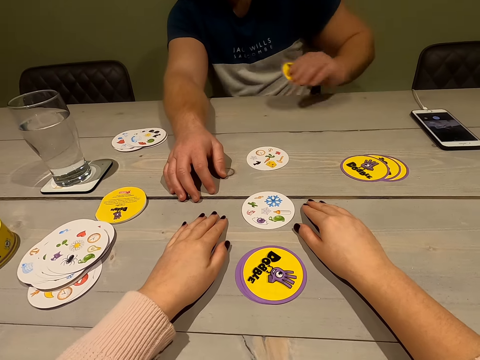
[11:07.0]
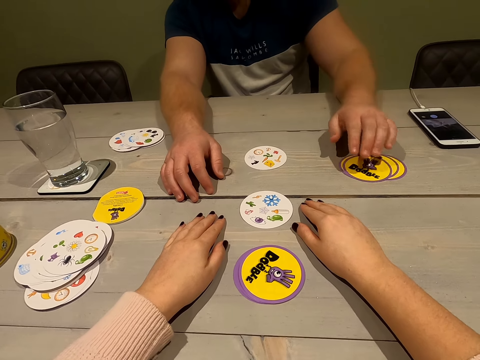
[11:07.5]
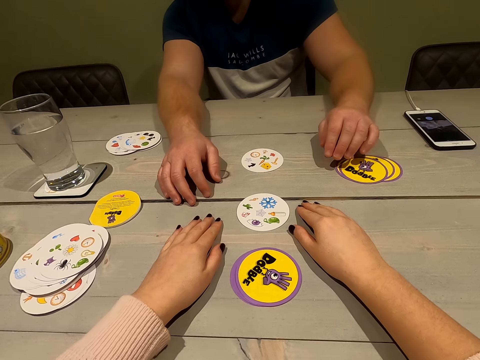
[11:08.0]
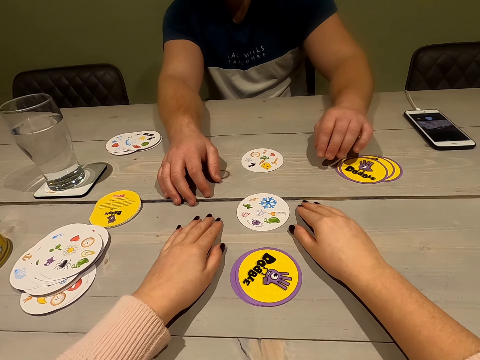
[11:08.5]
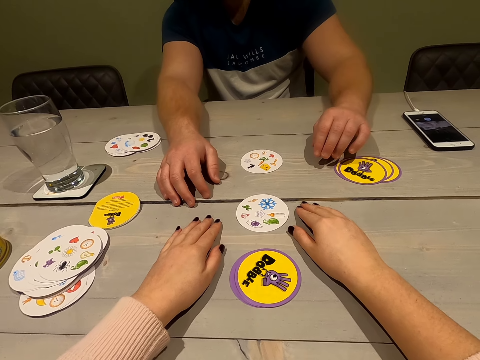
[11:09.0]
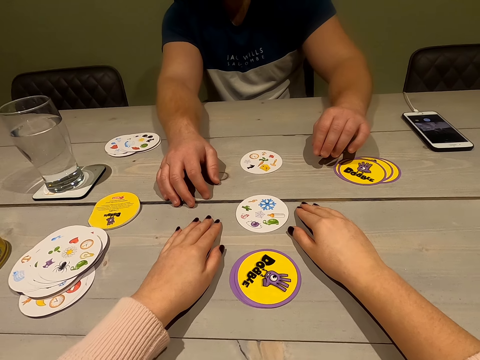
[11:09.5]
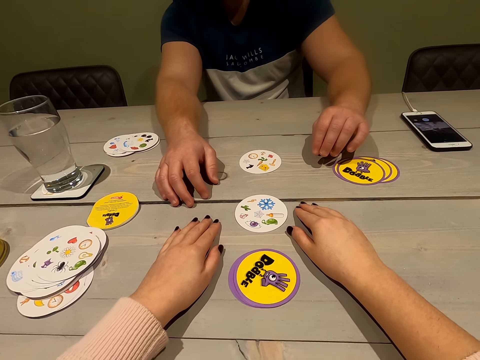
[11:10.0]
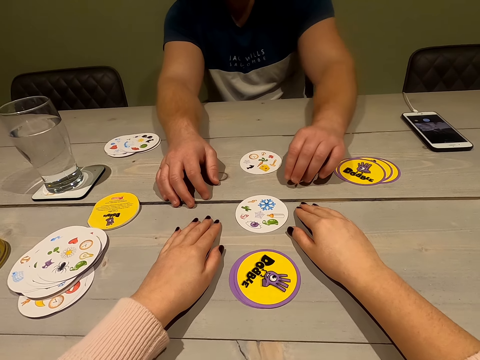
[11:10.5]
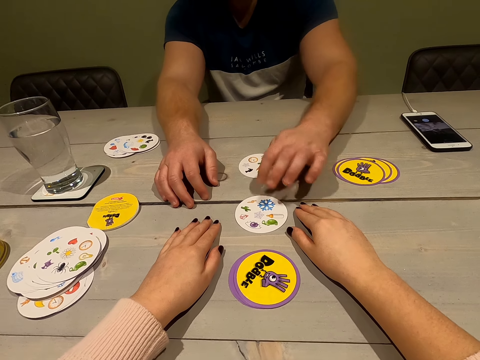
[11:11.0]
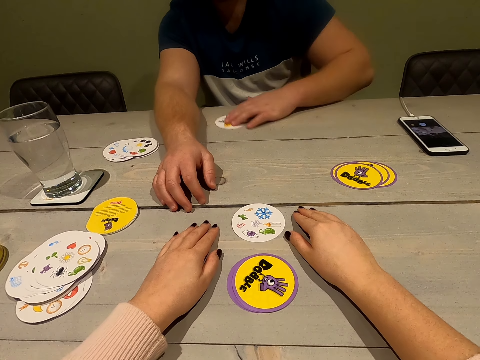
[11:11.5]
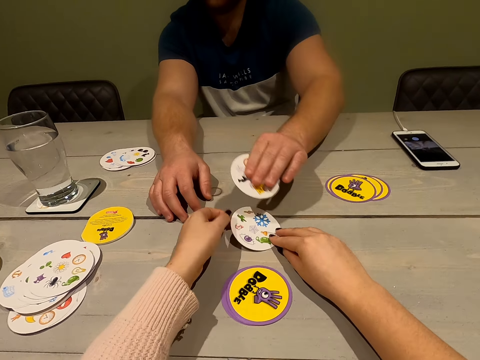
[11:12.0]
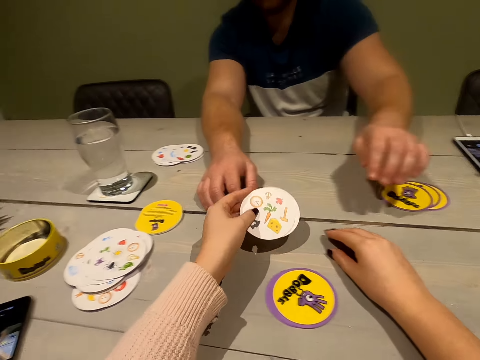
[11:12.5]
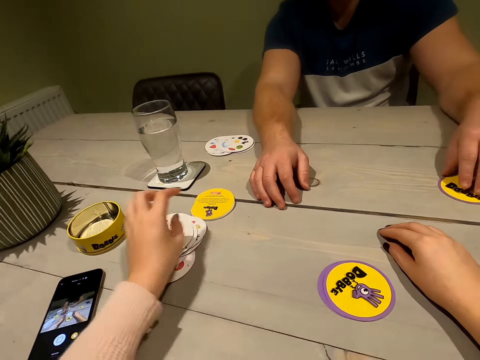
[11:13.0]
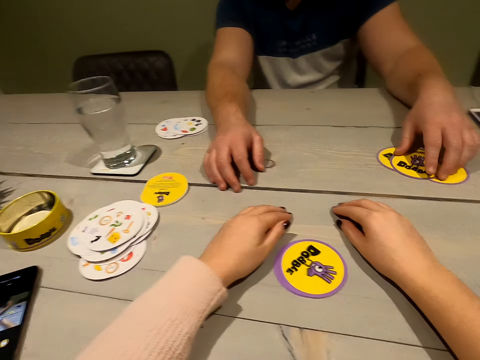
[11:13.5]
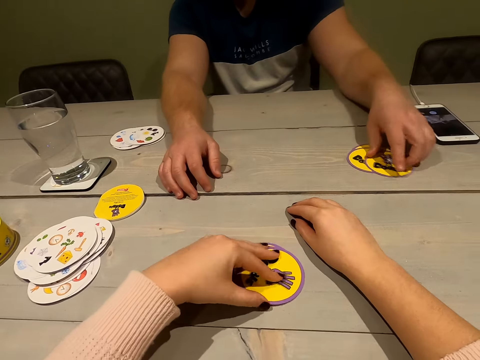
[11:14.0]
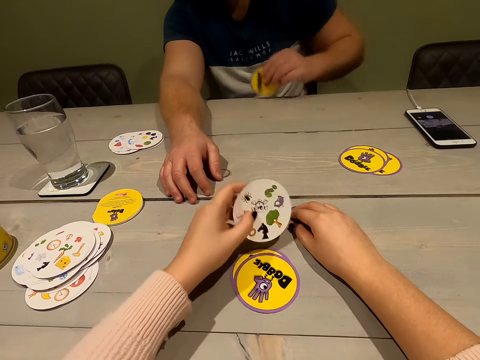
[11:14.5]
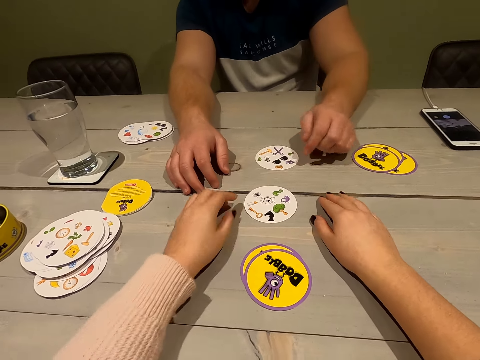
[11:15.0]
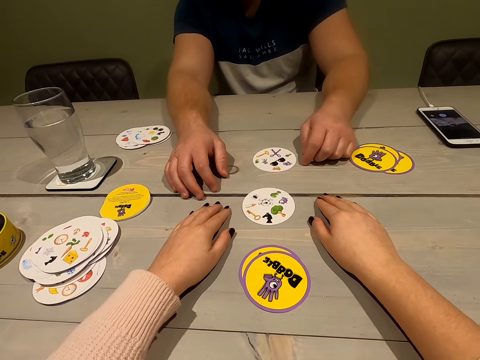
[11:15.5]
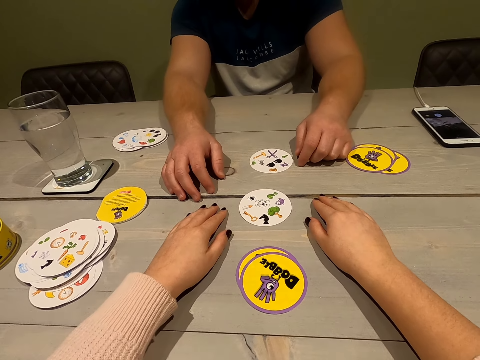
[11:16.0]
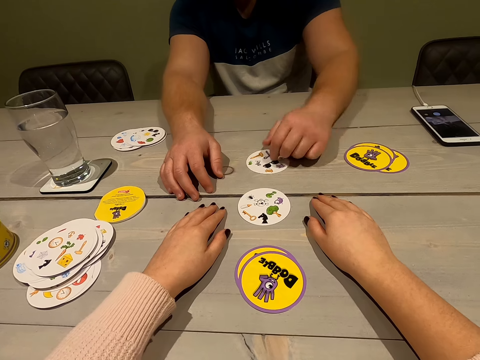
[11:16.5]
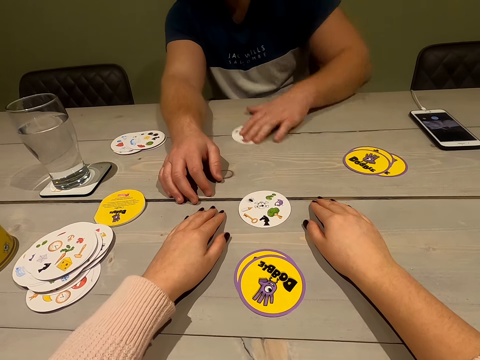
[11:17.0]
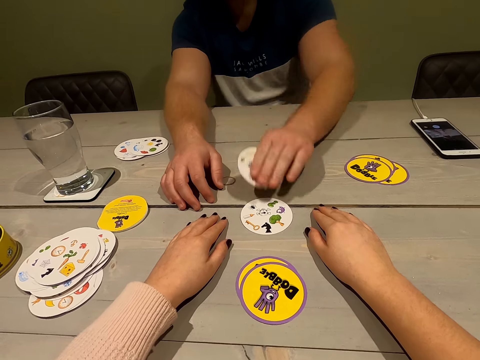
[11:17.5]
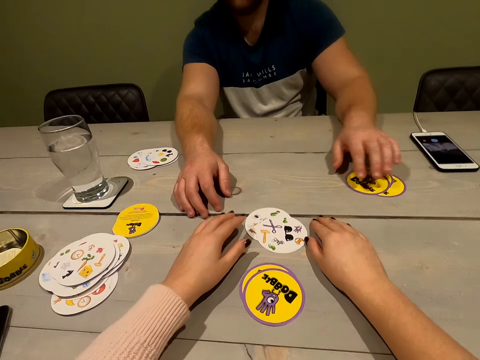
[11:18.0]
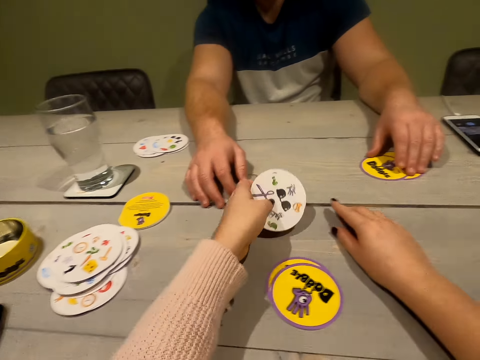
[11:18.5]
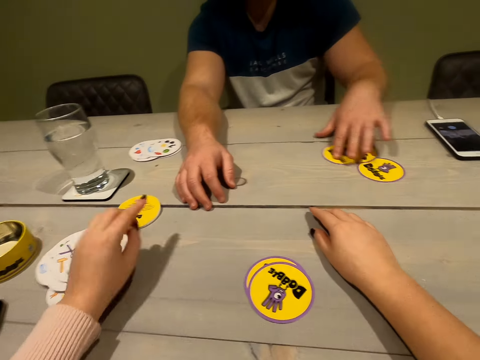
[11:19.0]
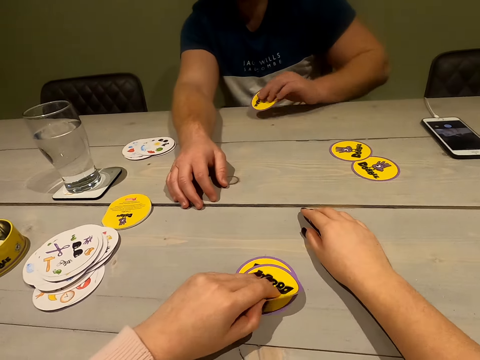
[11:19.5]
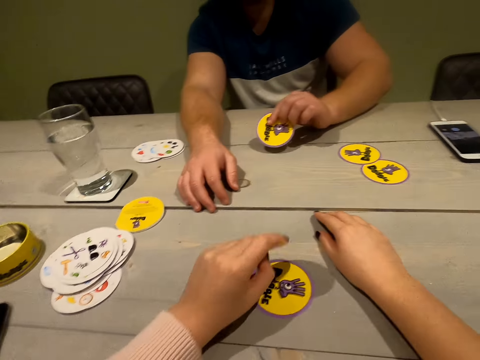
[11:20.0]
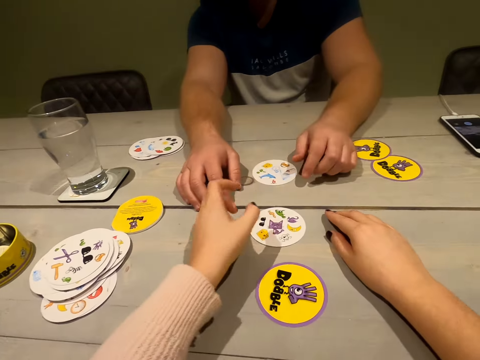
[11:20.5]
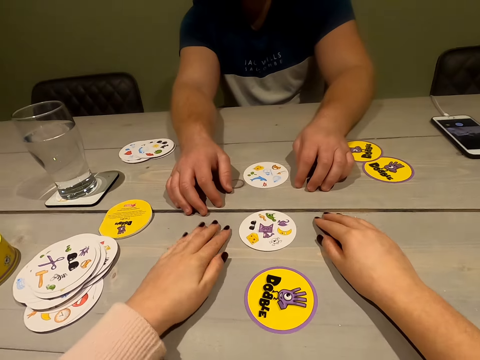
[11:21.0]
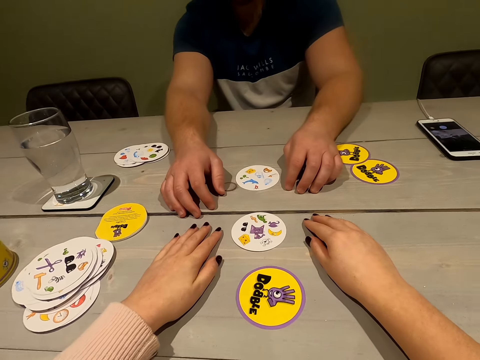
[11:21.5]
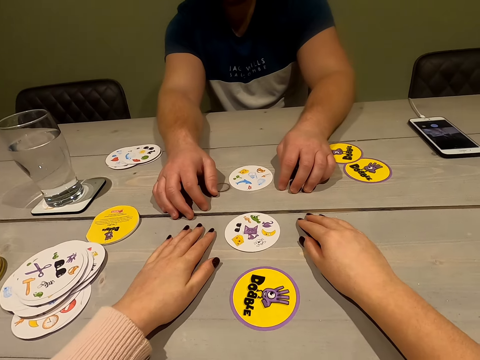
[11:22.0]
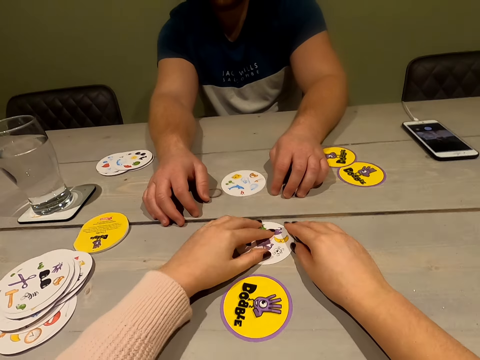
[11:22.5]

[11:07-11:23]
A person collects a card, drops the card, touches the cards and collects the card. The camera wearer takes the cards. The person gives the camera wearer cards. The camera wearer drops the cards. They drop a card. The person drops a card. The camera wearer plays a card game with the person. The person collects the card and drops the card. The camera wearer moves the cards. The person drops a card. The camera wearer drops a card.

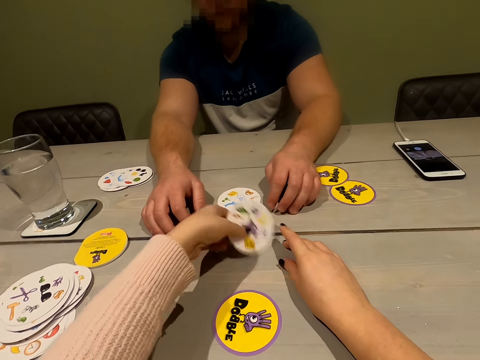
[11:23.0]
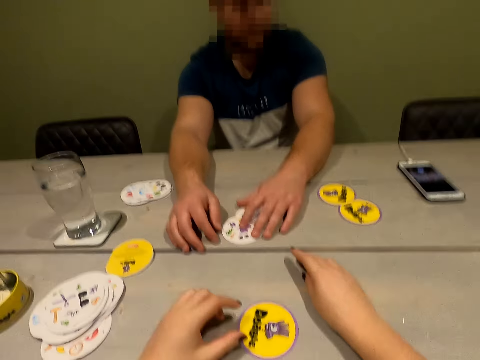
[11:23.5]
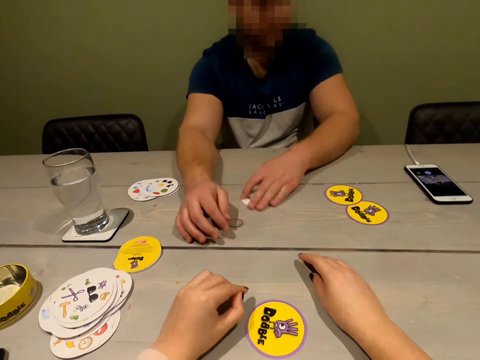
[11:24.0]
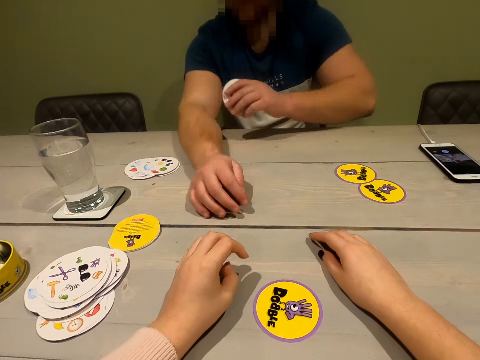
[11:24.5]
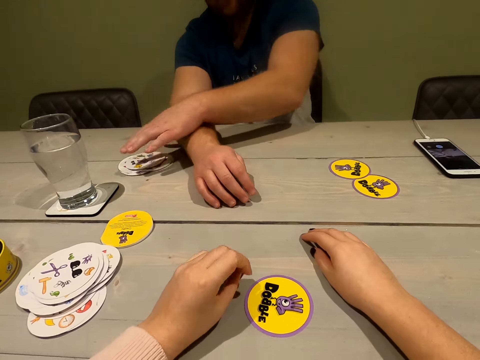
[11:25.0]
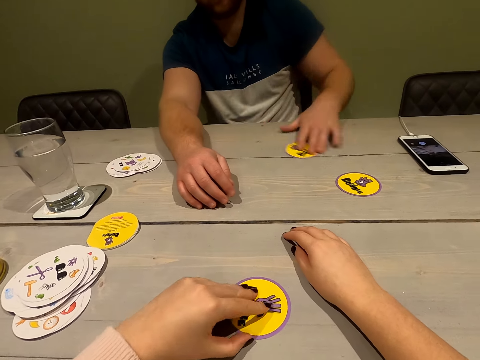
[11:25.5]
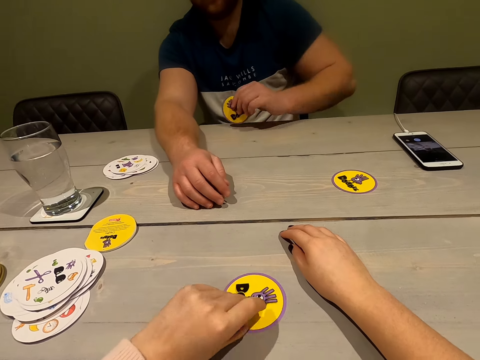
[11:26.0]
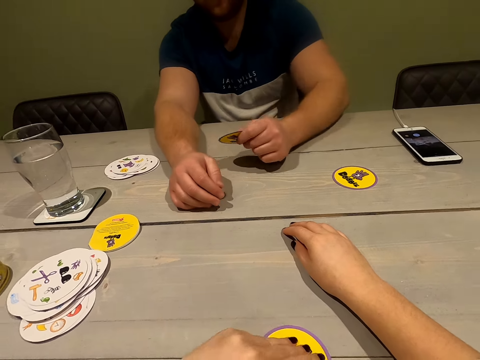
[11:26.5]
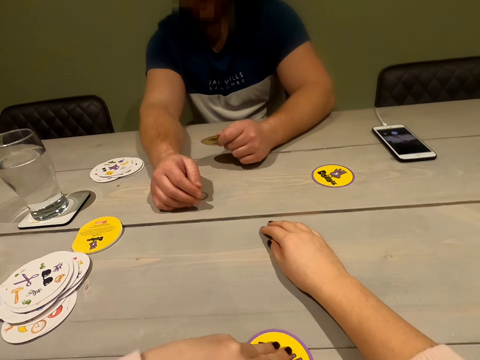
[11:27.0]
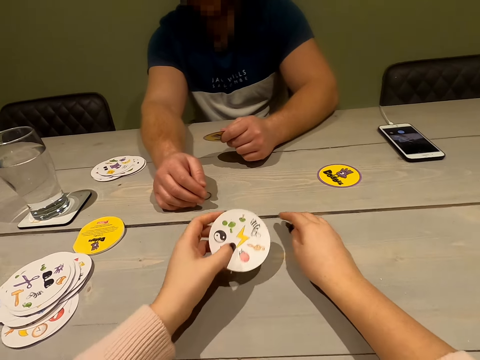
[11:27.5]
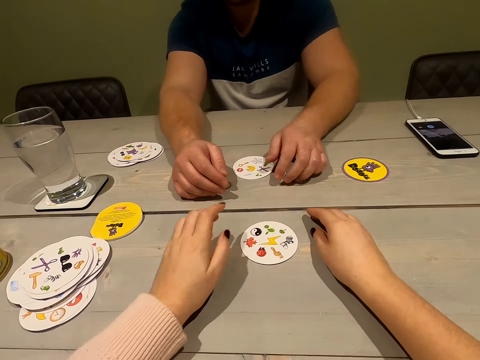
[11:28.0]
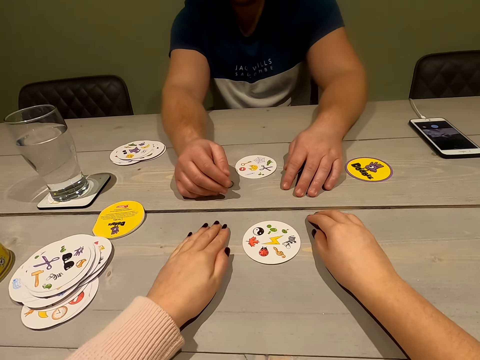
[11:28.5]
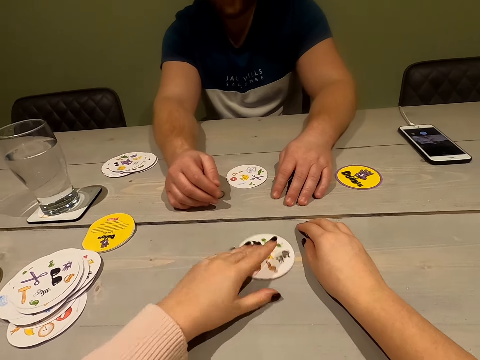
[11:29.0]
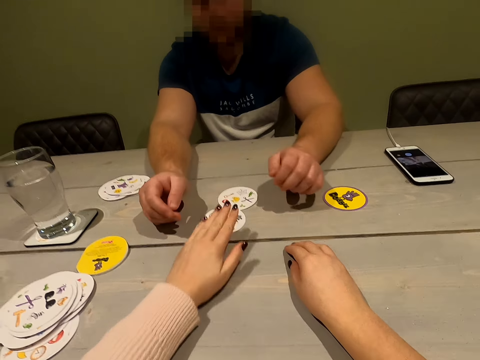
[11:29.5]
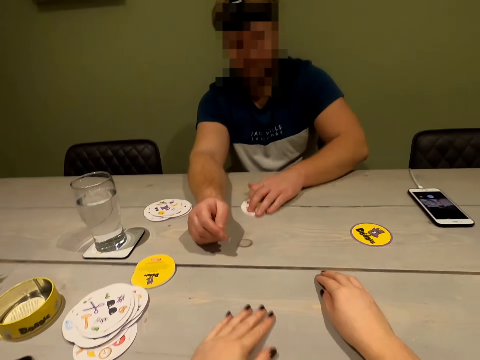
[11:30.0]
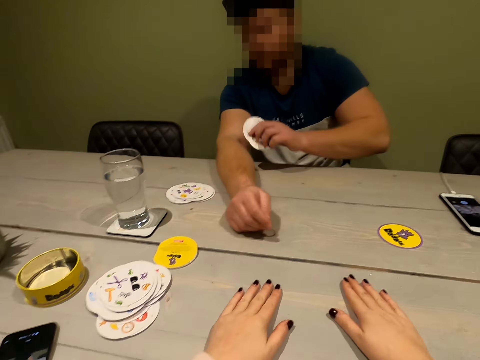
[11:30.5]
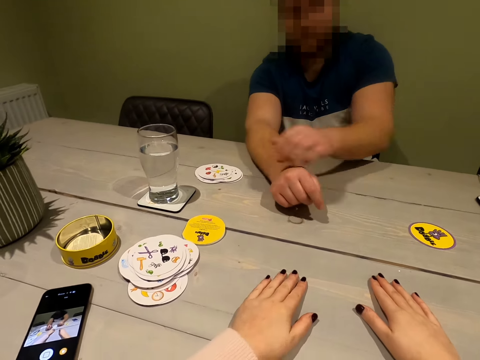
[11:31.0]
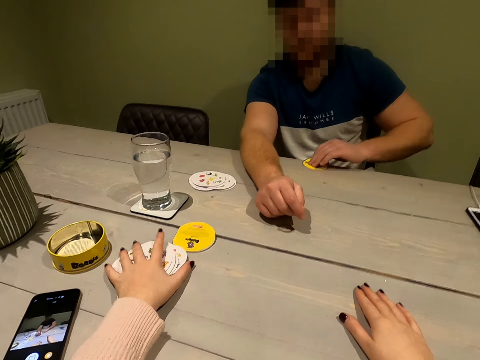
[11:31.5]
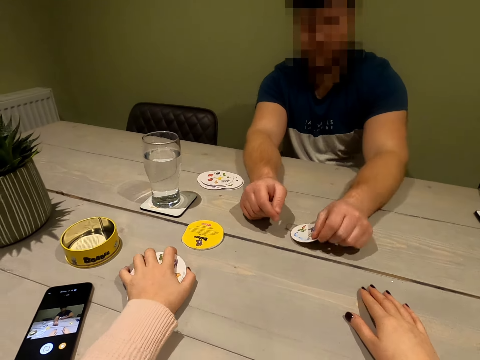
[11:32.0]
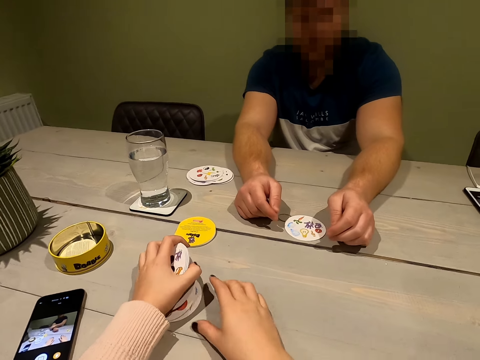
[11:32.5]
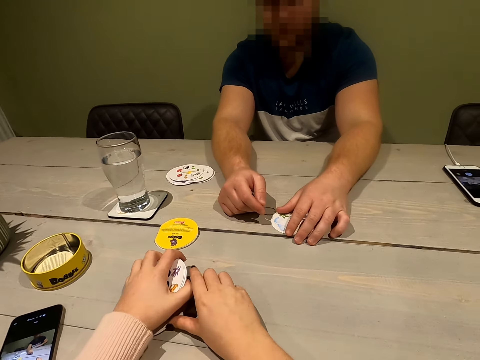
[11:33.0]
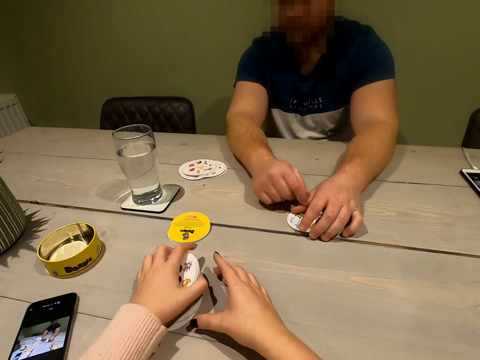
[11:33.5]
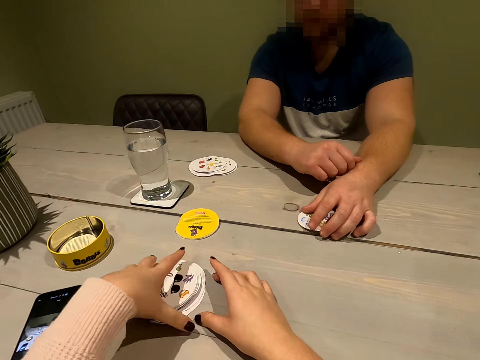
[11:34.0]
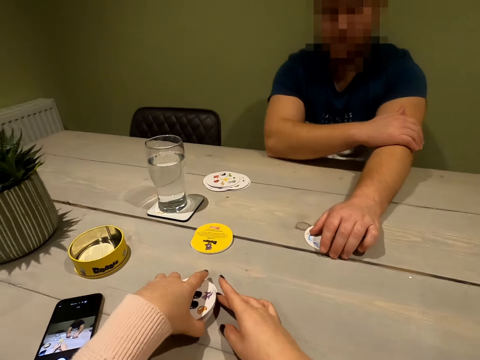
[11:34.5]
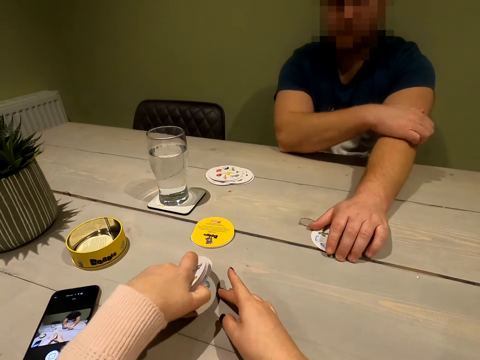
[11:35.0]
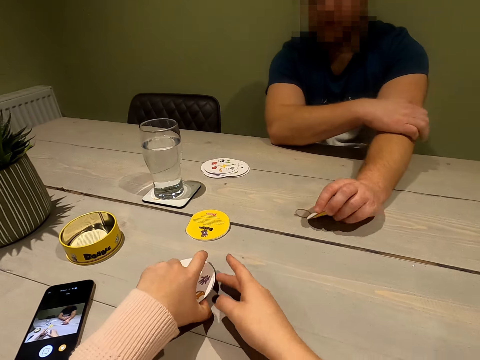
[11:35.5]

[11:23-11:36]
The camera wearer moves the card. A person collects the cards, drops the cards and takes a card. The camera wearer drops a card. The person drops the card. The camera wearer moves the card. The person collects the cards, drops the cards, collects a card and drops the card. The camera wearer takes the cards on the table and gathers the cards.
